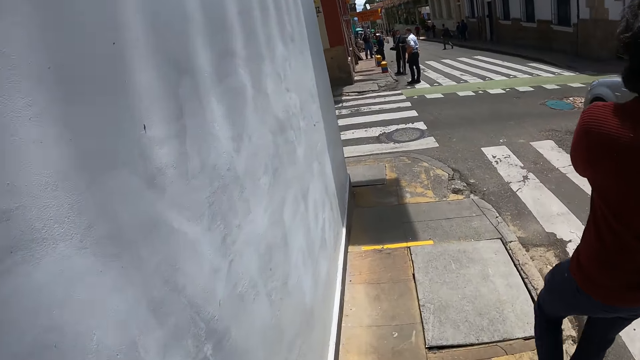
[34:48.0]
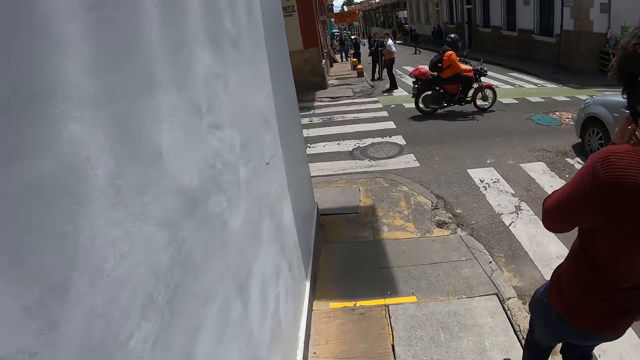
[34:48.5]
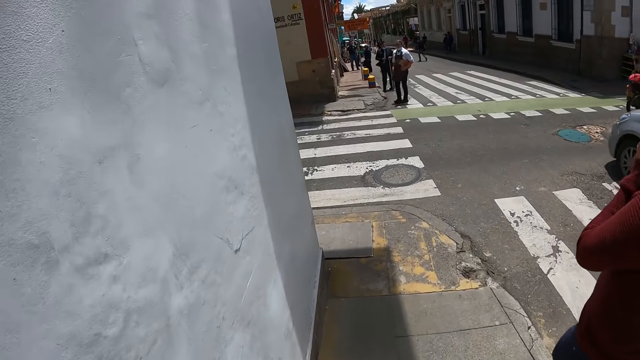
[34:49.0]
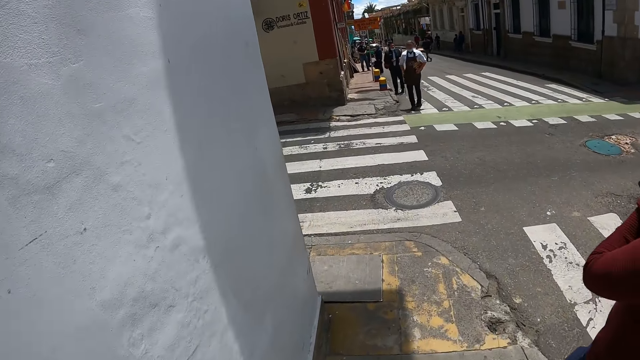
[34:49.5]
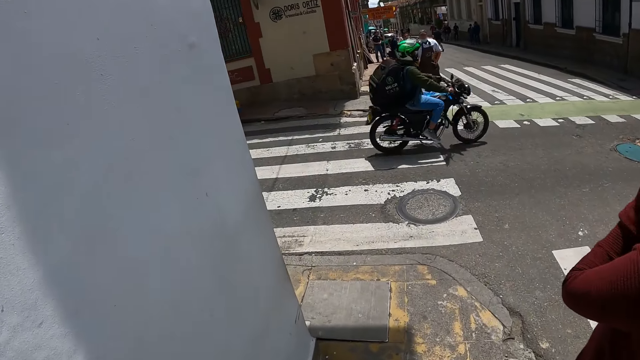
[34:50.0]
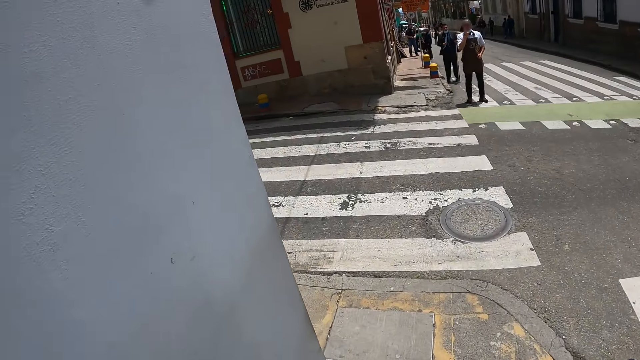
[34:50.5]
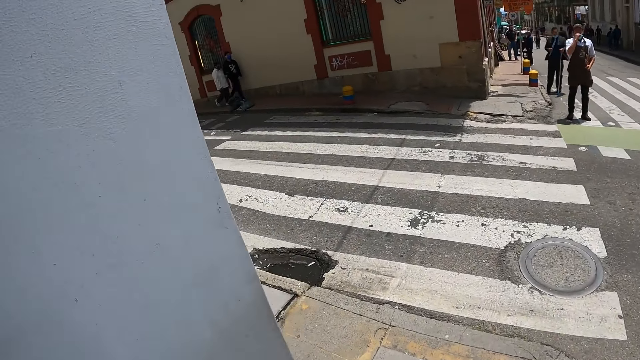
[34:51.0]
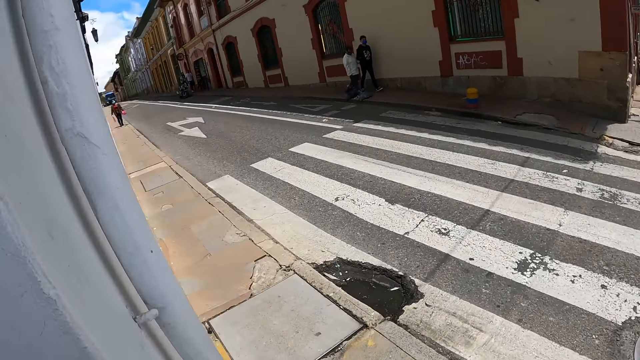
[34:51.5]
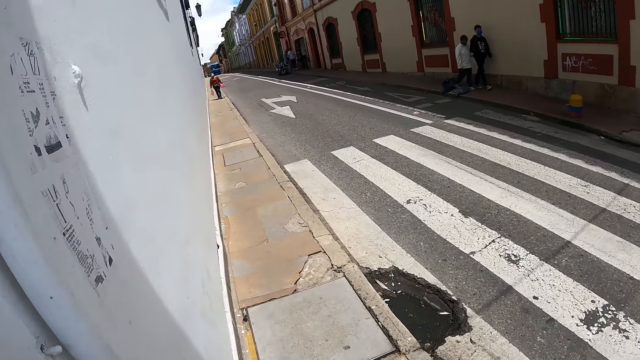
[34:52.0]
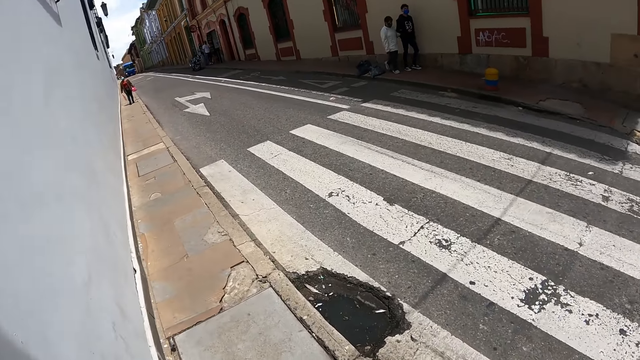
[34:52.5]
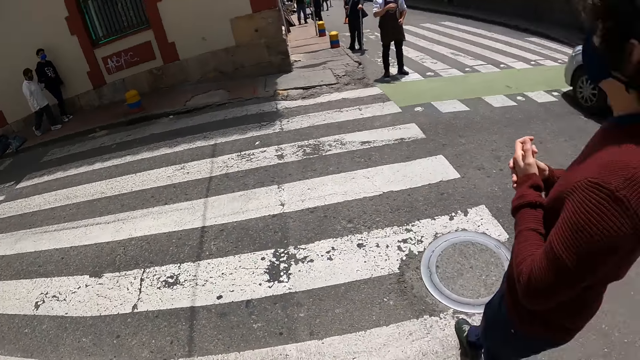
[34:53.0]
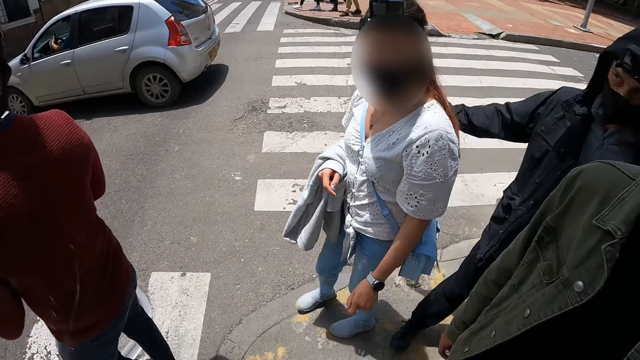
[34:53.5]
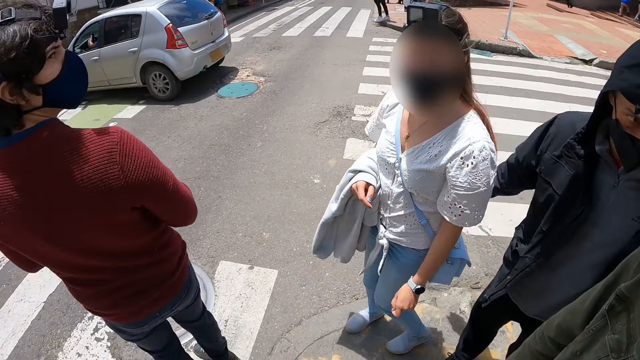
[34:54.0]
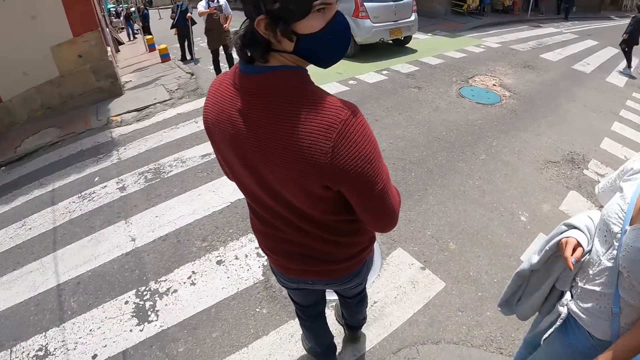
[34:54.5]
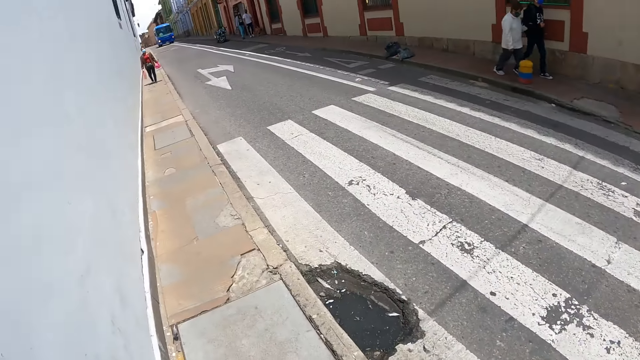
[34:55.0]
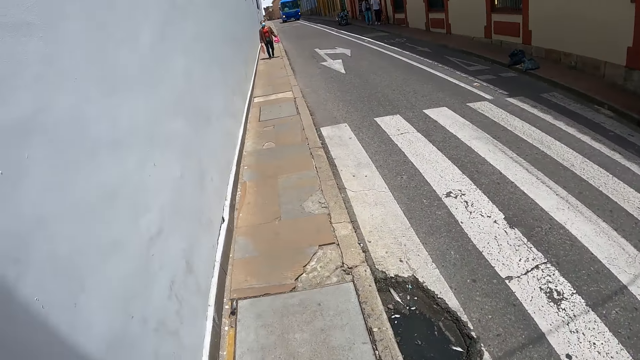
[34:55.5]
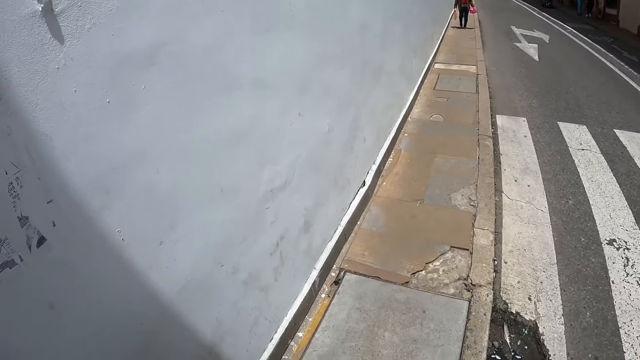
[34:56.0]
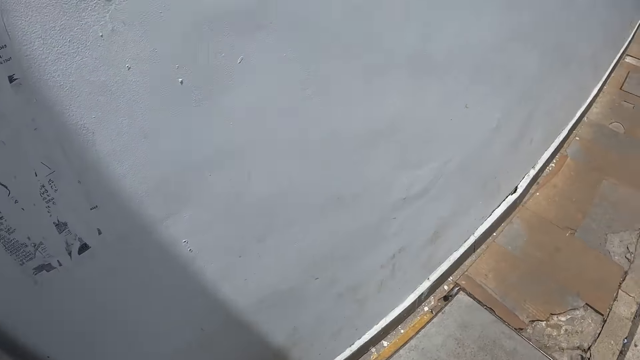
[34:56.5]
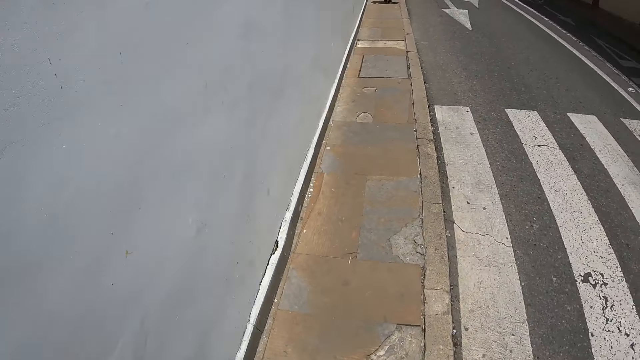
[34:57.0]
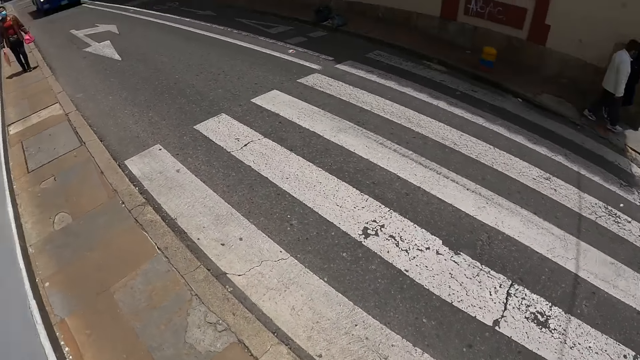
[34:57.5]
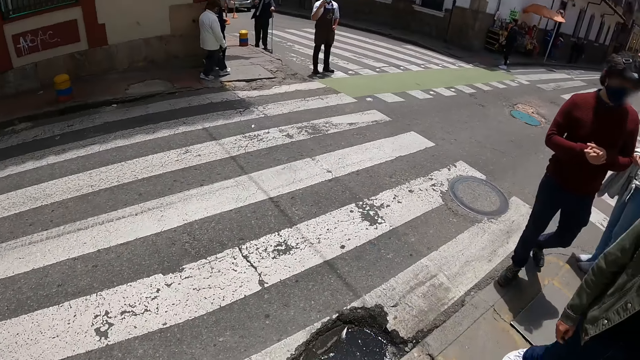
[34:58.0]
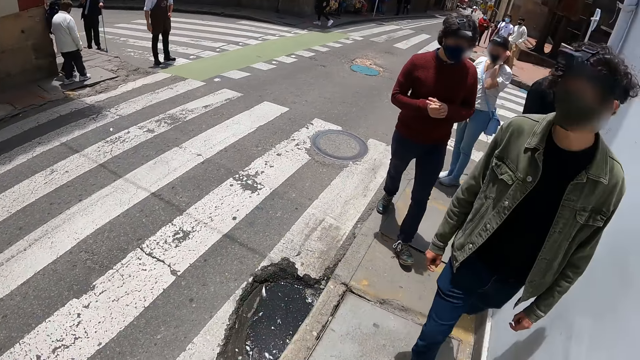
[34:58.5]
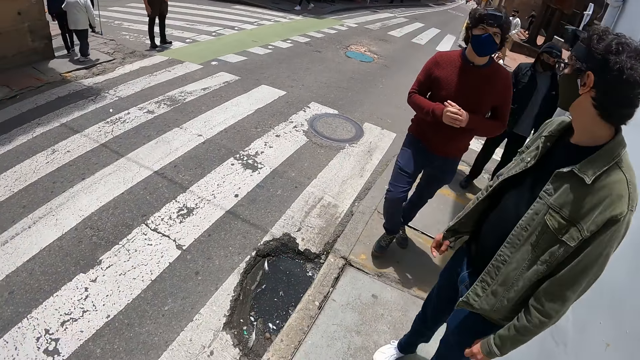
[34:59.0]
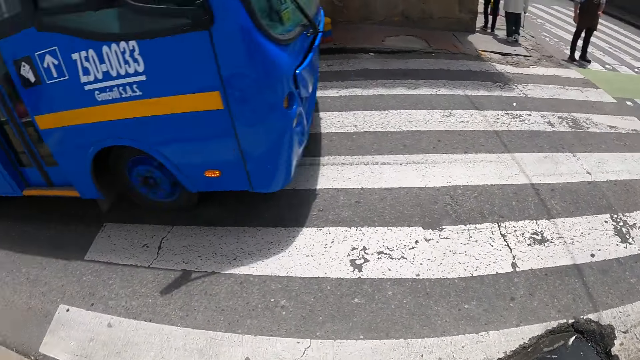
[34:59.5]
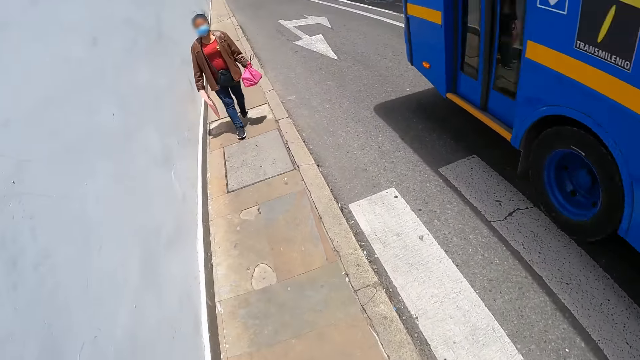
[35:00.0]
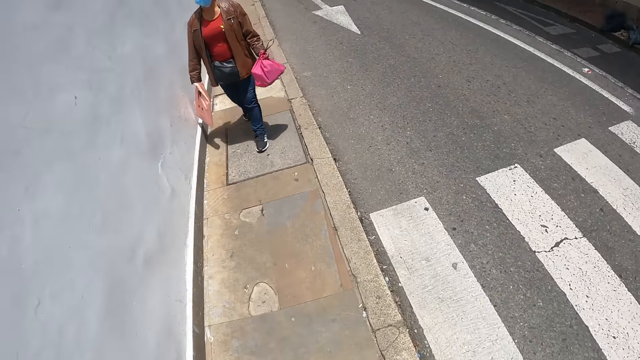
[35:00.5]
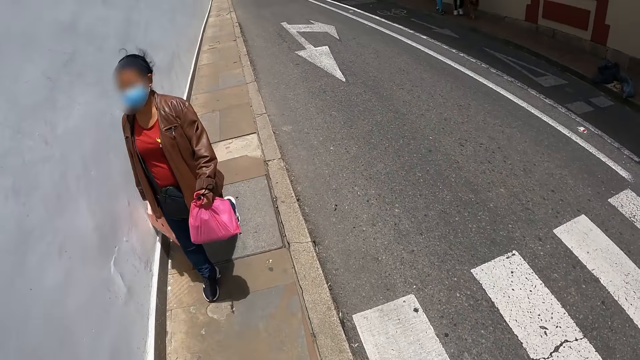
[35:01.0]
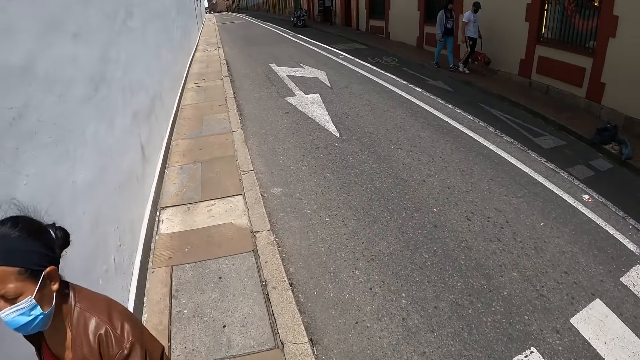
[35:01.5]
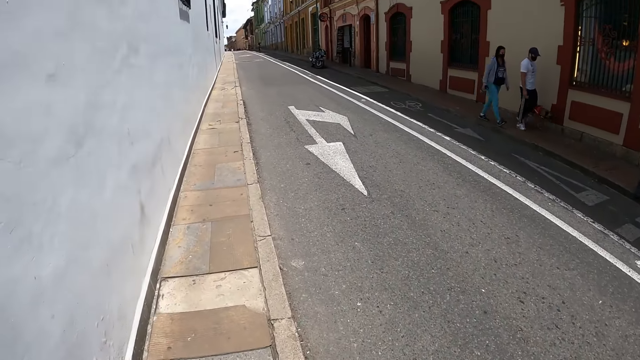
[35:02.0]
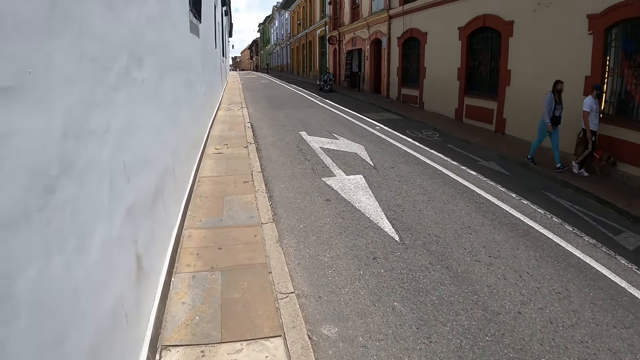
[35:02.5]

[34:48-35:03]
The camera wearer looks around. They walk in the sidewalk. They look around. They walk in the sidewalk.

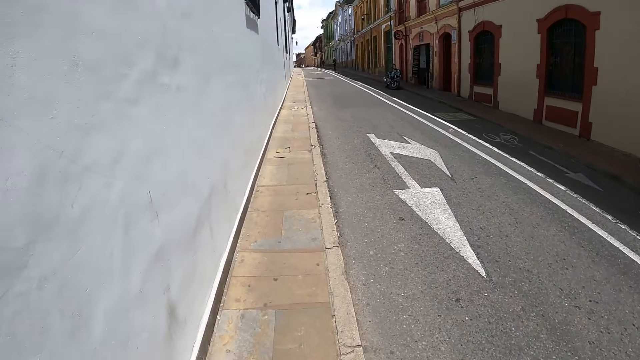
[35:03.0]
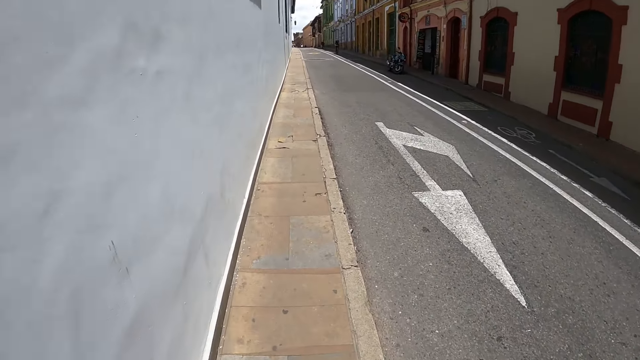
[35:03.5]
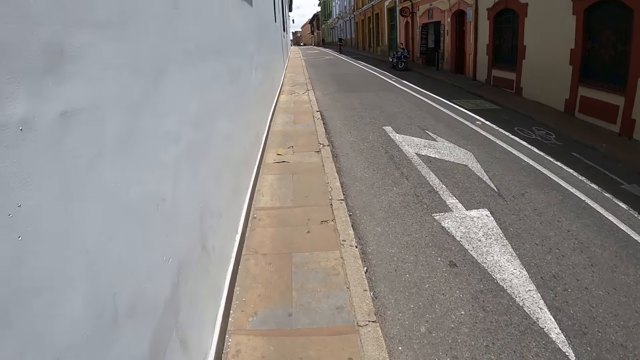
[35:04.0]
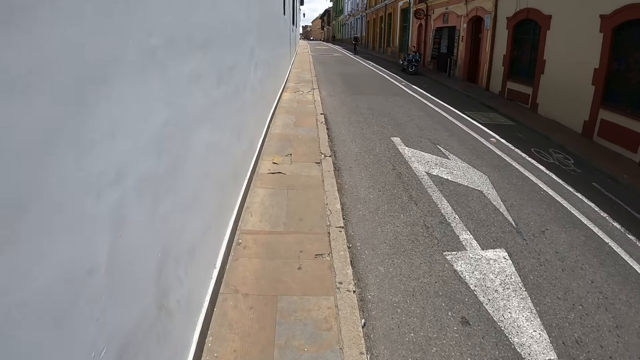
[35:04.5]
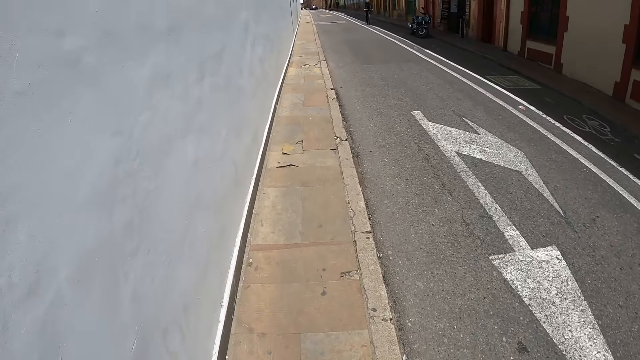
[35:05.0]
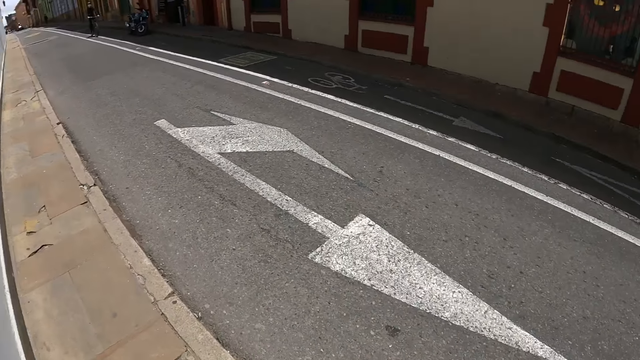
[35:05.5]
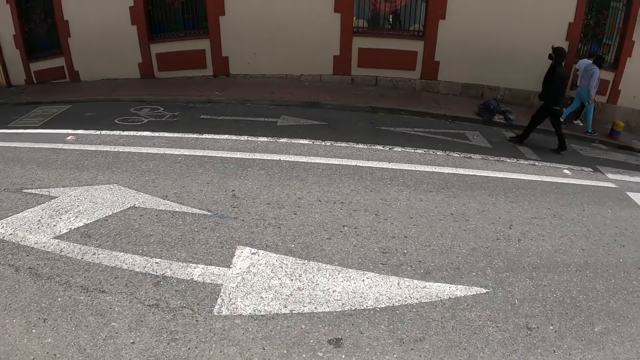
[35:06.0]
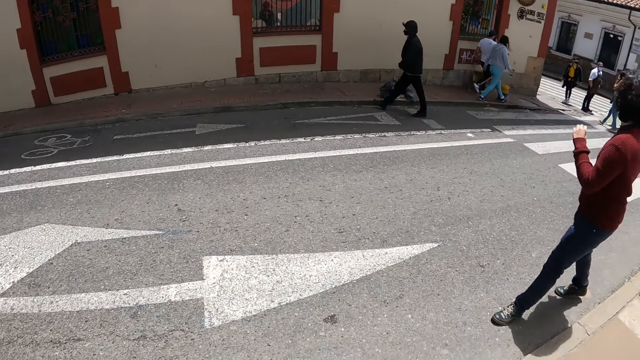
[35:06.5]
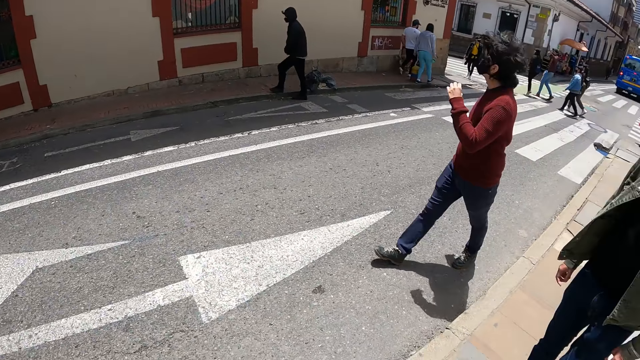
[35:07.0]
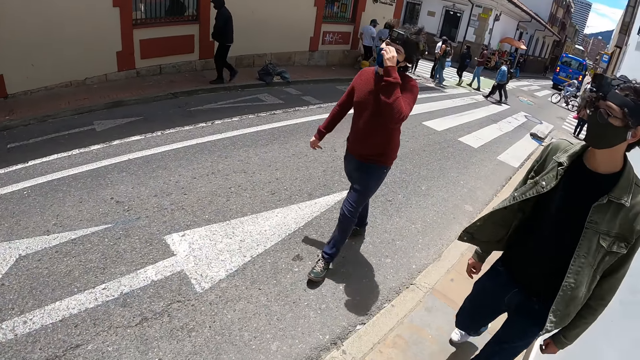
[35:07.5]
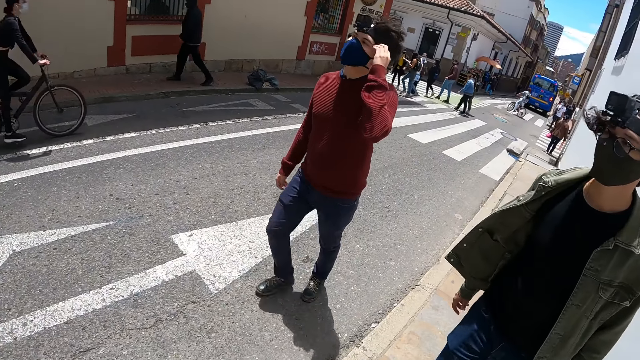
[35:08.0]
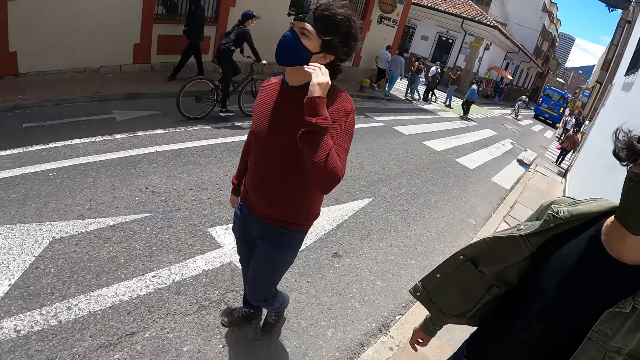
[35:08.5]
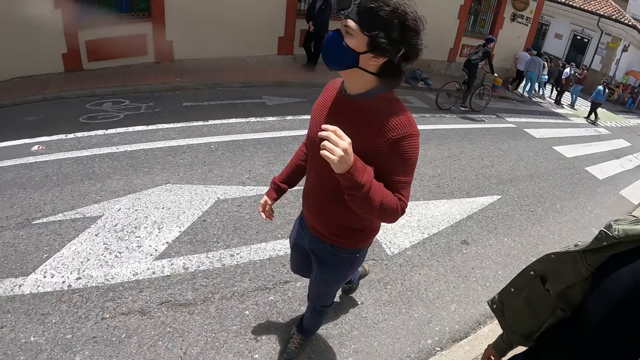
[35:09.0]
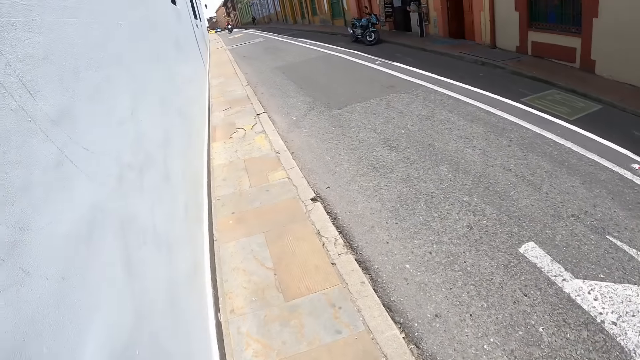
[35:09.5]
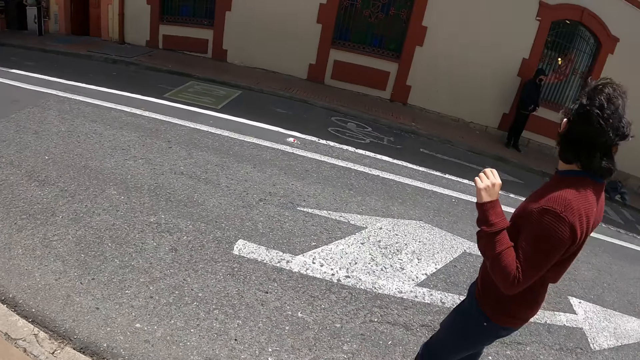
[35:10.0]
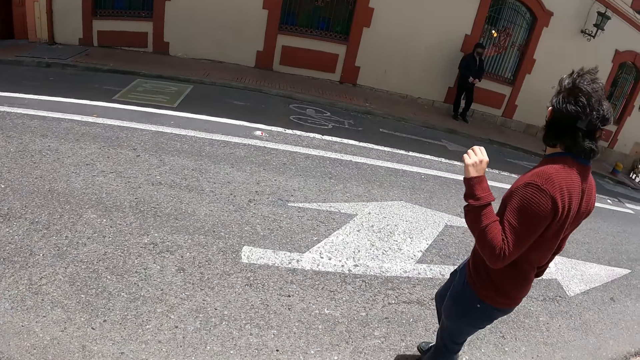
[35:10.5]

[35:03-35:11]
A man walks on the road. Another man walks in the sidewalk. The camera wearer walks in the sidewalk.
